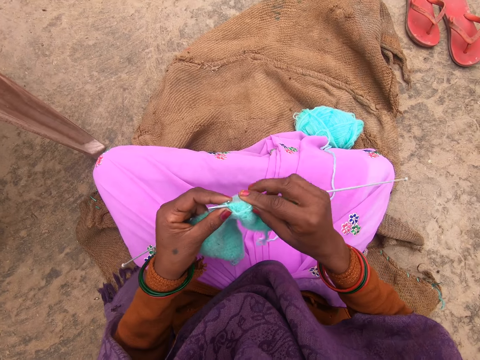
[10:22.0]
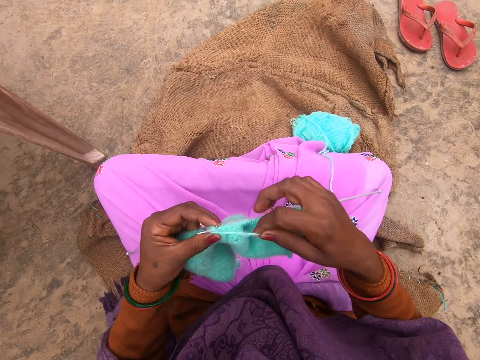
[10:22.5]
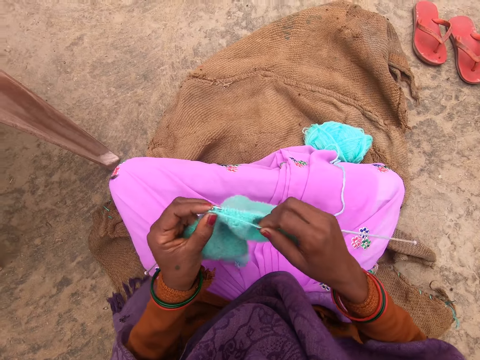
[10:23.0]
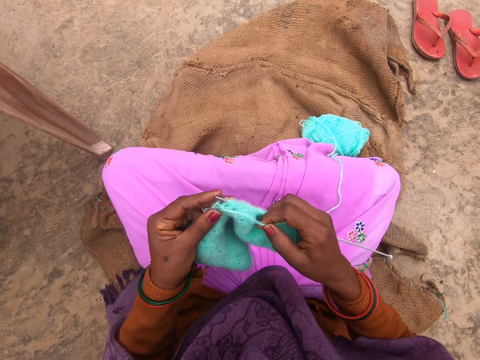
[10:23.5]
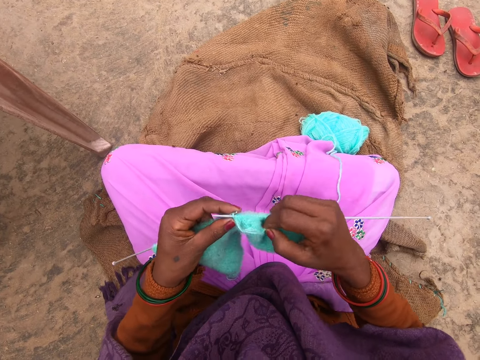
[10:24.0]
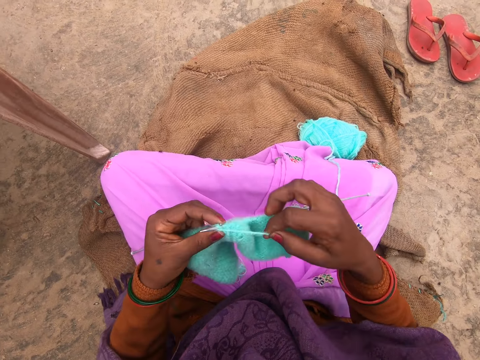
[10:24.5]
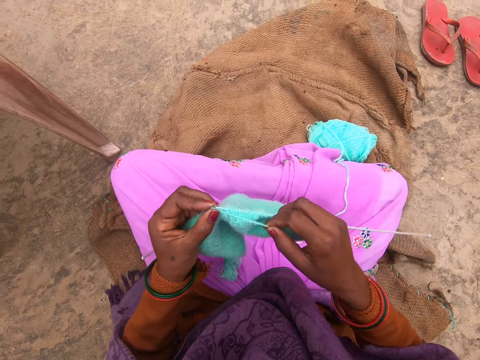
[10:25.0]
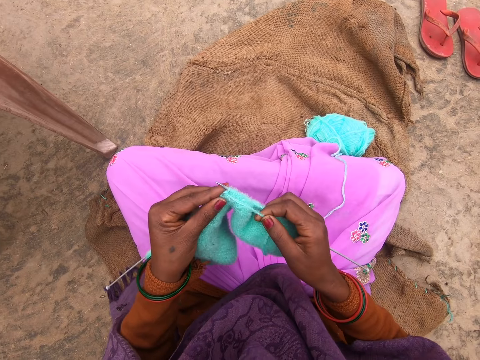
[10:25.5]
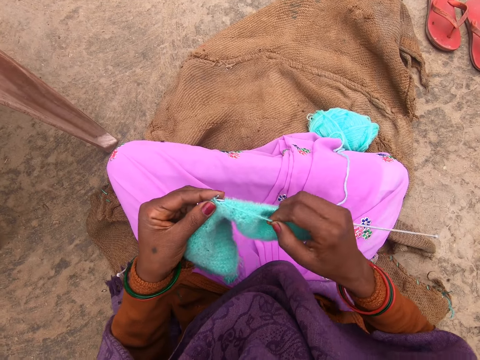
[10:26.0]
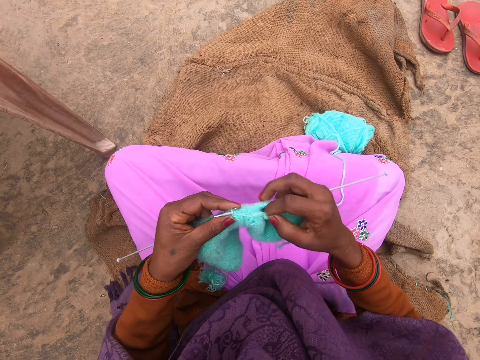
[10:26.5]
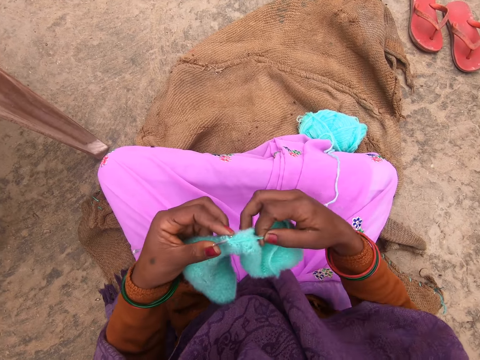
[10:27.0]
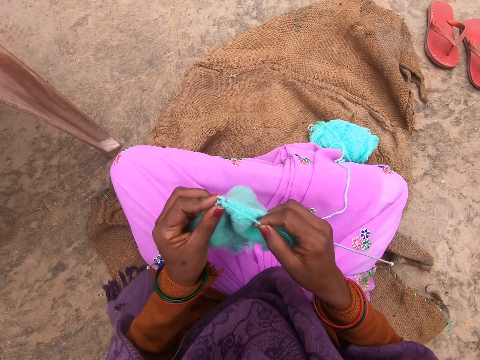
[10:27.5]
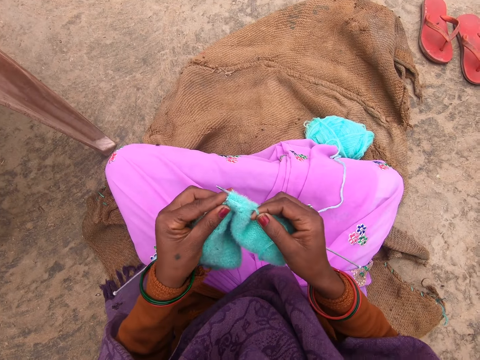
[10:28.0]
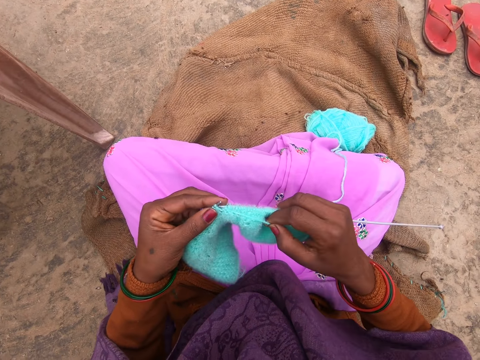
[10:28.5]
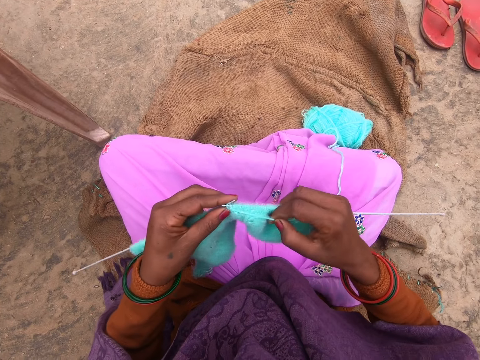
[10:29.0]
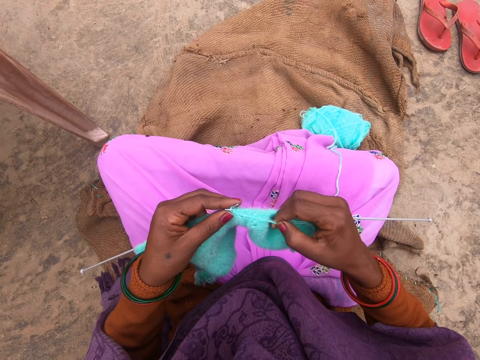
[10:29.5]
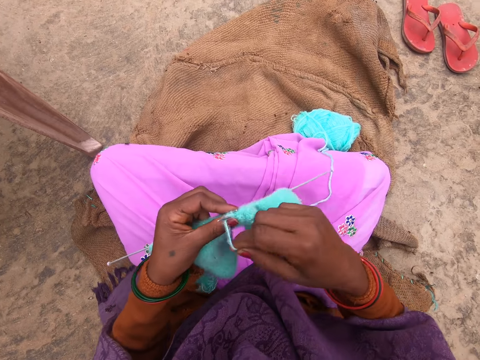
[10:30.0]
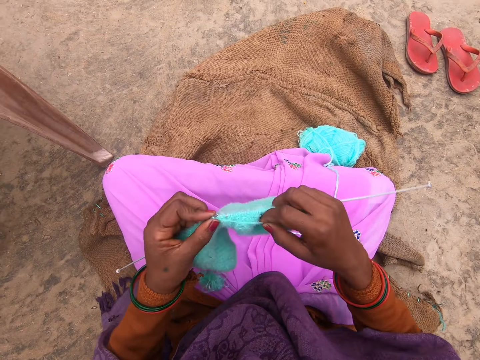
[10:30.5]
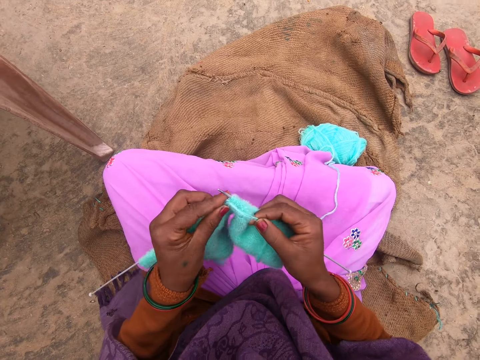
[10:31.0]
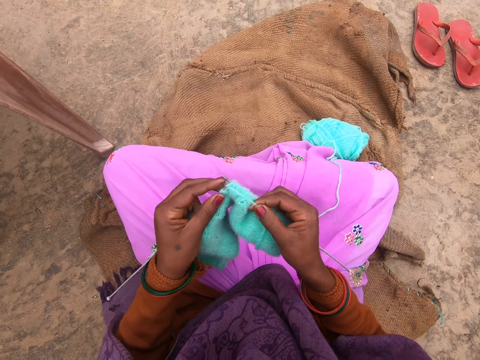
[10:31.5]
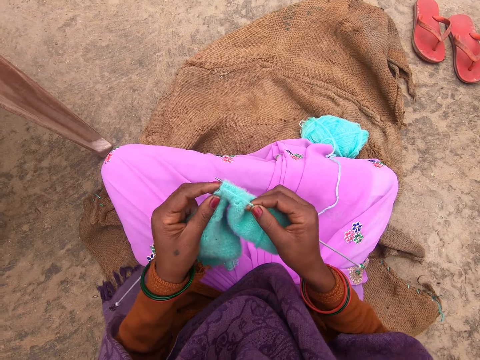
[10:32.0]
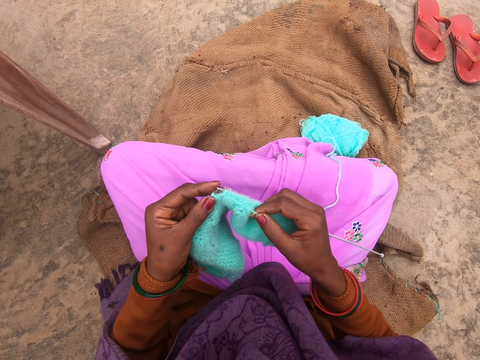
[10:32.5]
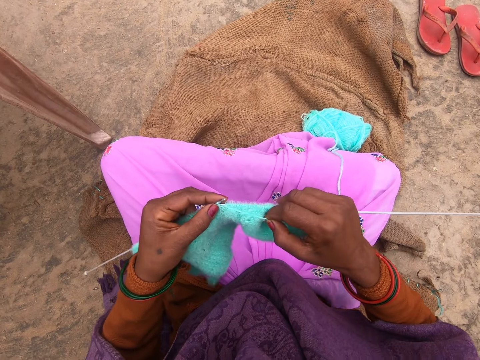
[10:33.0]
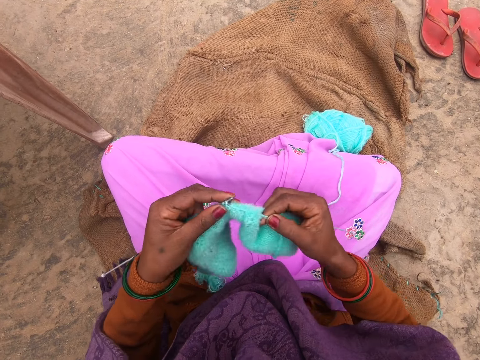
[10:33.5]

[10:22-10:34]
The camera wearer rolls the yarn around a knitting needle. They knit the fabric with the knitting needles. They roll the yarn around a knitting needle. They knit the fabric with the knitting needles. They roll the yarn around a knitting needle. They knit the fabric with the knitting needles. They roll the yarn around a knitting needle. They knit the fabric with the knitting needles.

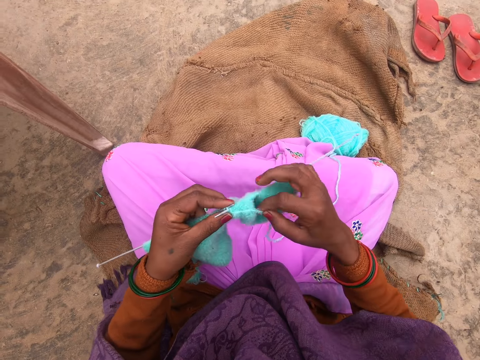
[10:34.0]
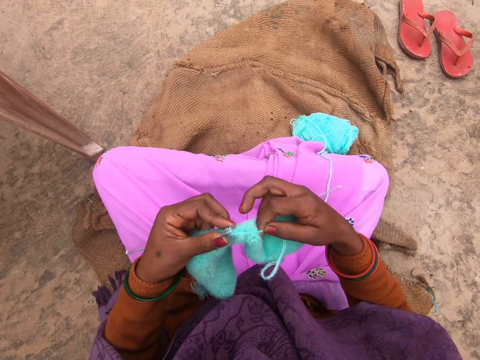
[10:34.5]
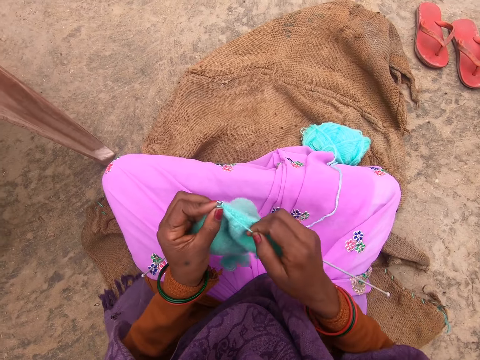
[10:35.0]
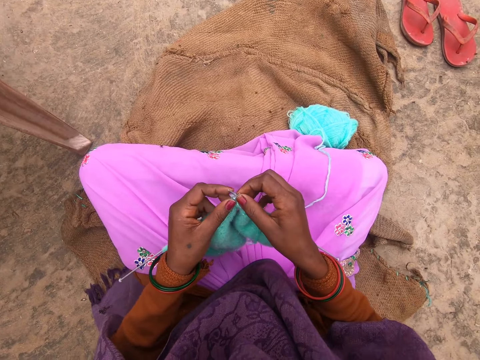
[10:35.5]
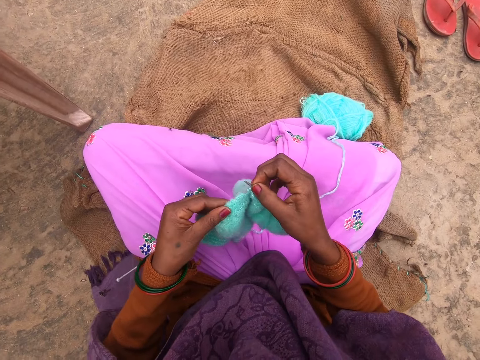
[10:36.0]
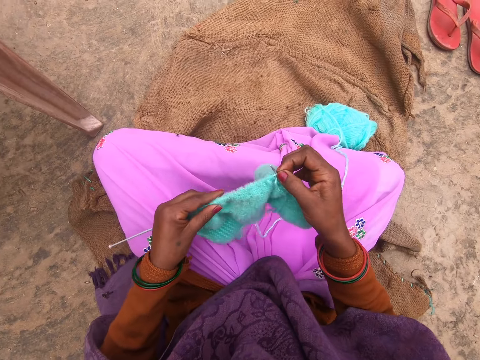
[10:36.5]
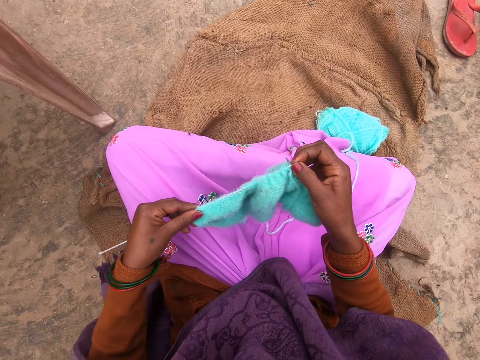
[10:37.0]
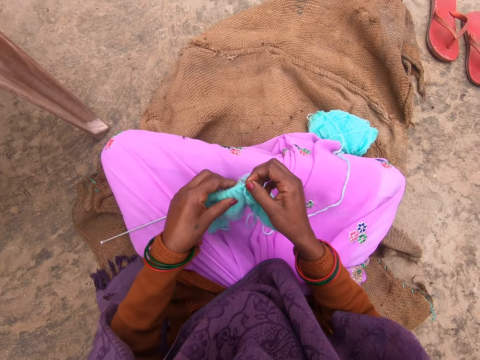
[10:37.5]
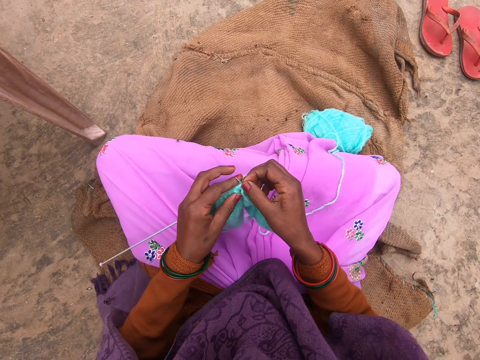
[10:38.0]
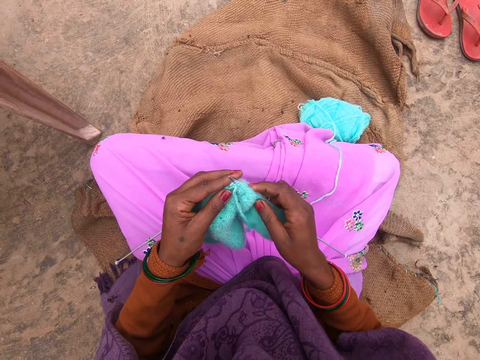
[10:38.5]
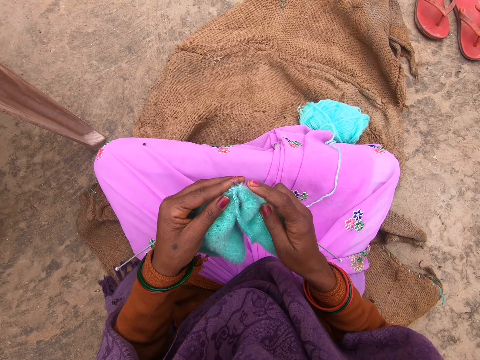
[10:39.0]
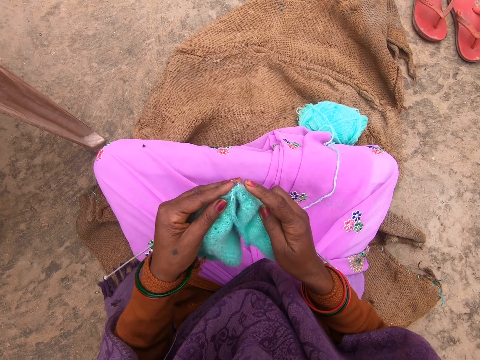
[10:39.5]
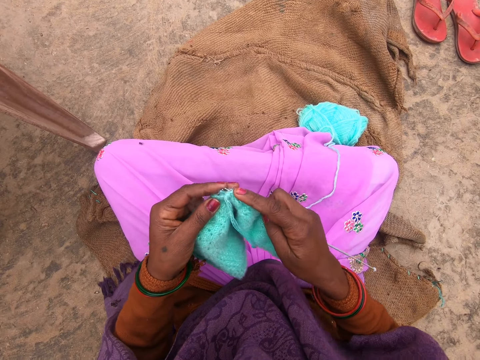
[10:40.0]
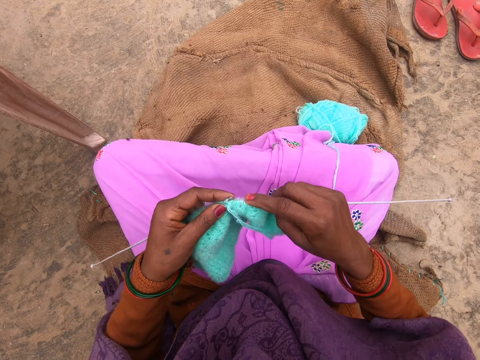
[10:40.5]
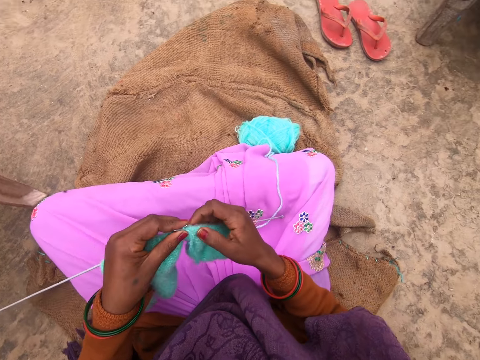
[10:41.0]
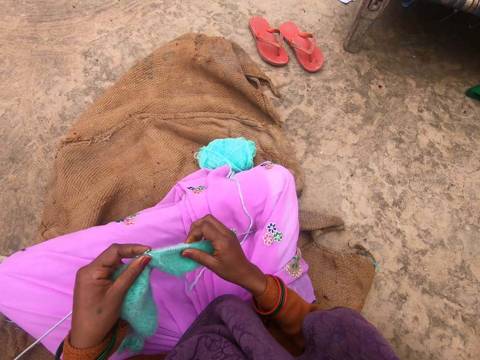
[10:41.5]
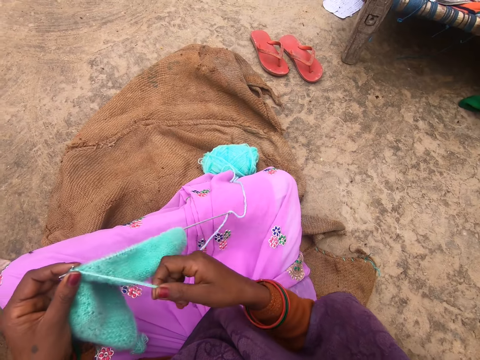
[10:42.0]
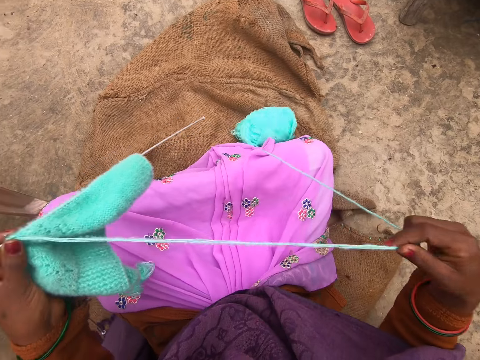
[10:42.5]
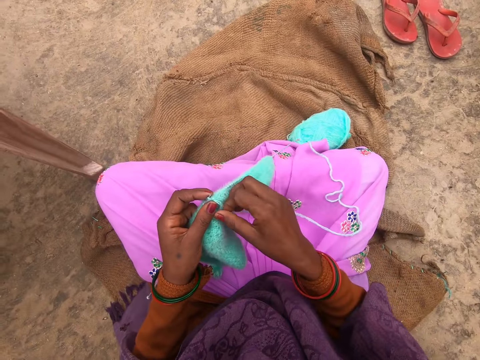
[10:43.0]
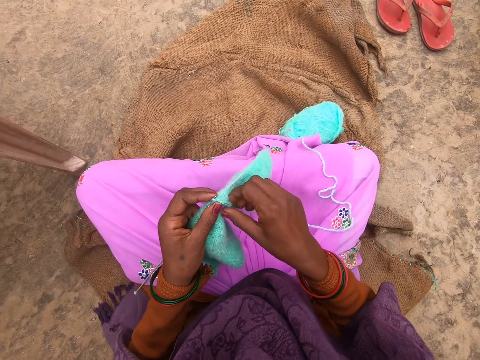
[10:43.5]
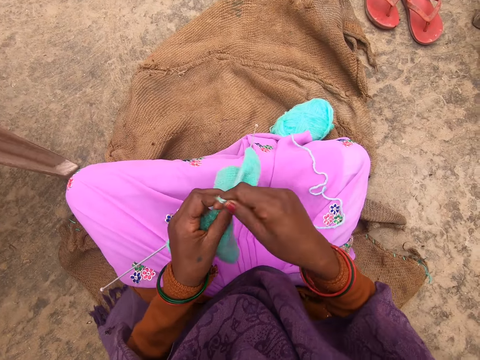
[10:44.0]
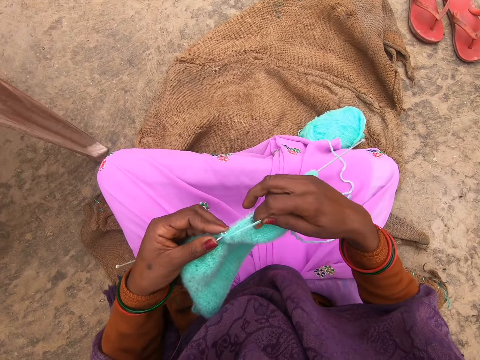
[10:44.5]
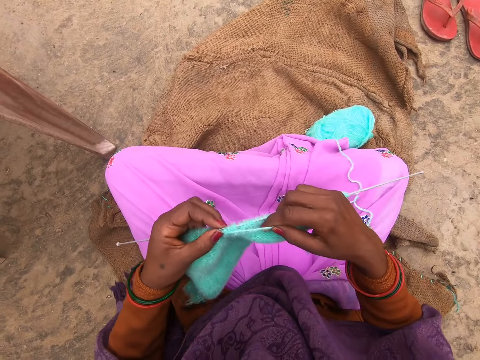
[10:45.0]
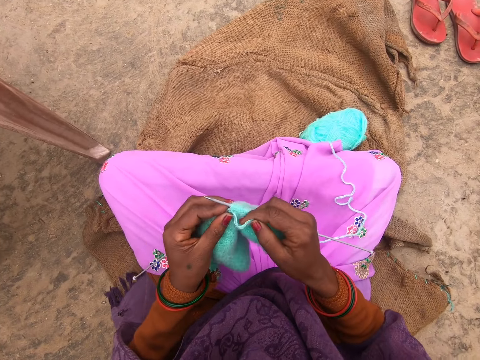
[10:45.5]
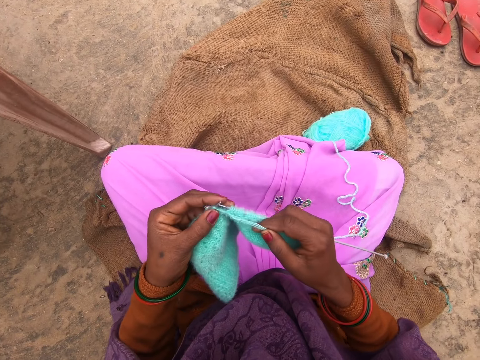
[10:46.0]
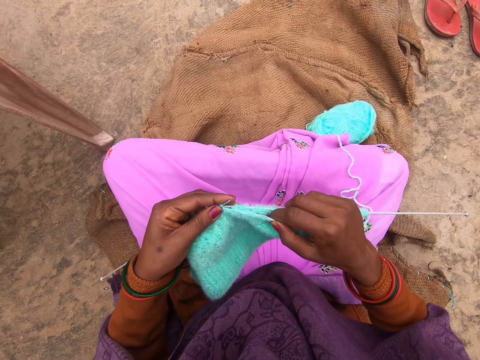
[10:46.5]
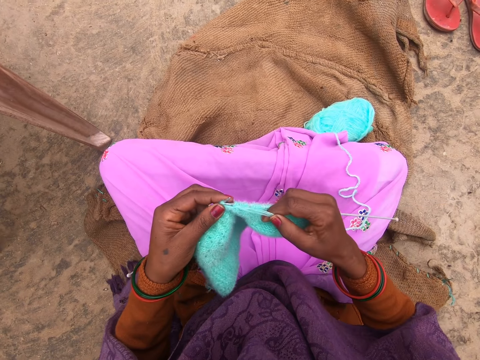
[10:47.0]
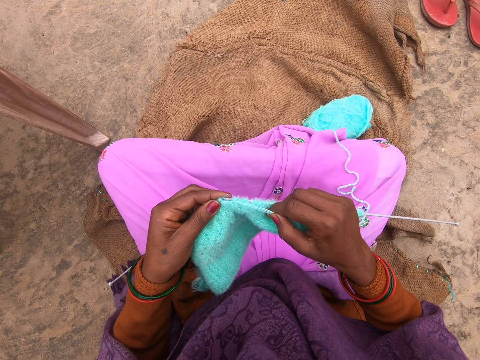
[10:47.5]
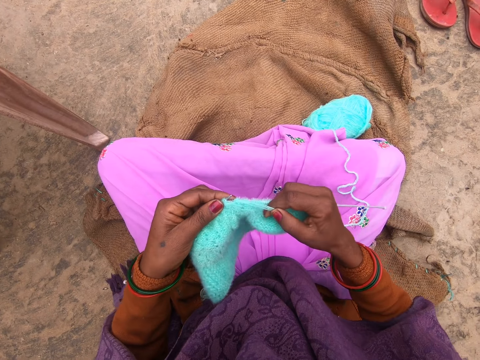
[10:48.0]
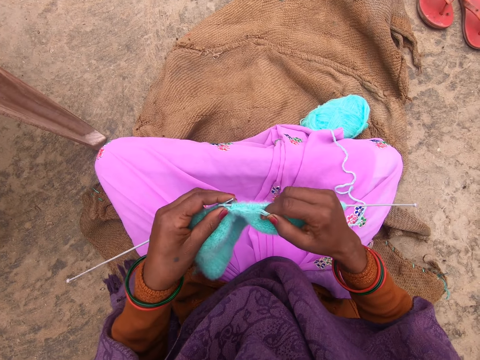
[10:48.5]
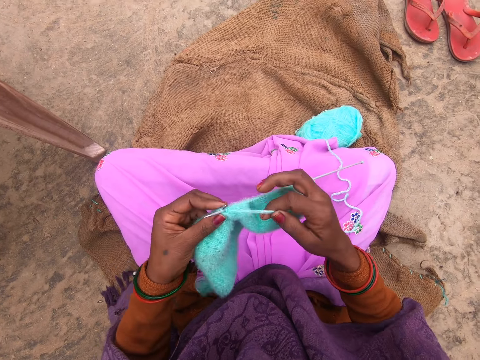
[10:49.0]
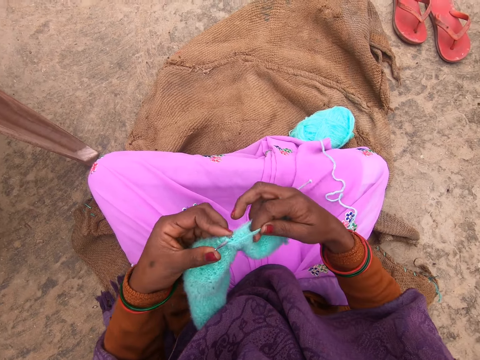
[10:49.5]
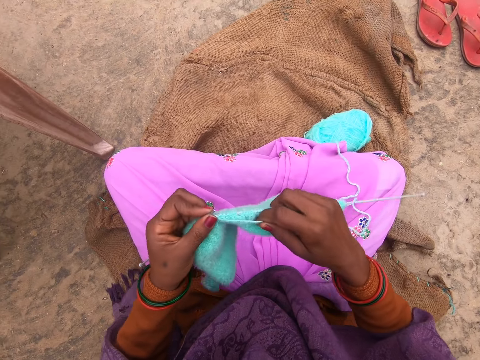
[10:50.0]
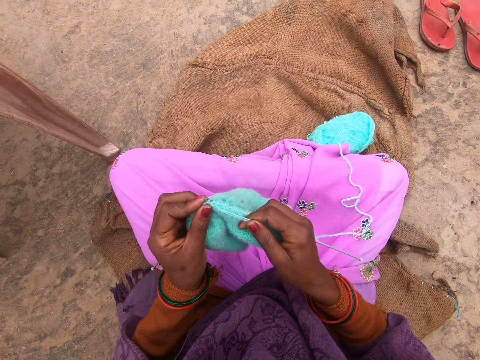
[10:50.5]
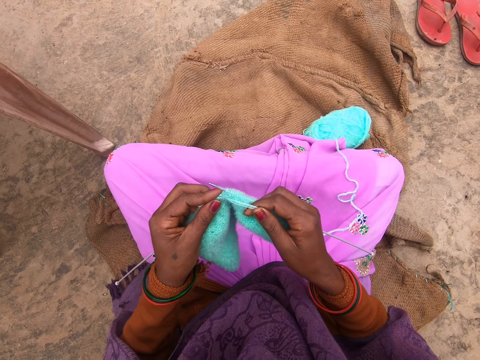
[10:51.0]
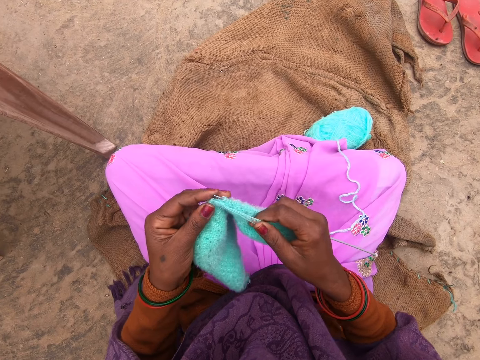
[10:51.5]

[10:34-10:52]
The camera wearer rolls the yarn or thread around a knitting needle. They knit the fabric with the knitting needles. They adjust the fabric. They knit the fabric with the knitting needles. They straighten the fabric. They pull the yarn. They straighten the thread. They roll the yarn around a knitting needle. They knit the fabric with the knitting needles. They roll the yarn around a knitting needle. They knit the fabric with the knitting needles.
